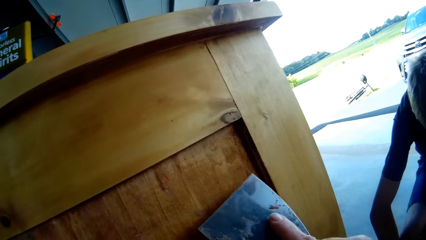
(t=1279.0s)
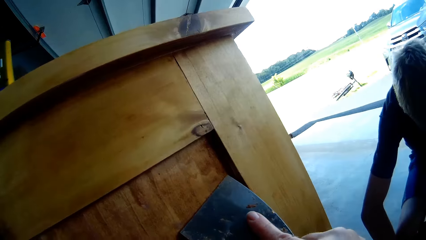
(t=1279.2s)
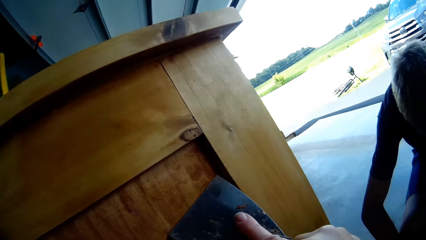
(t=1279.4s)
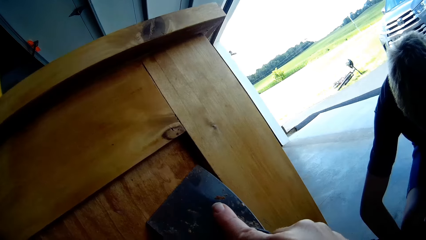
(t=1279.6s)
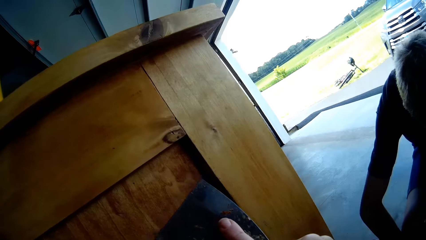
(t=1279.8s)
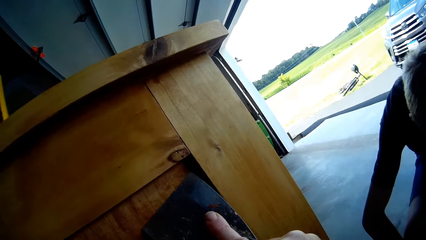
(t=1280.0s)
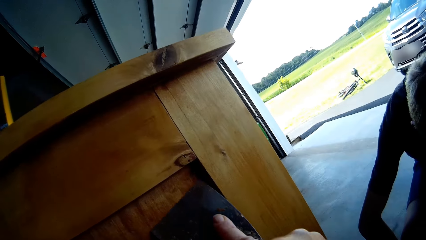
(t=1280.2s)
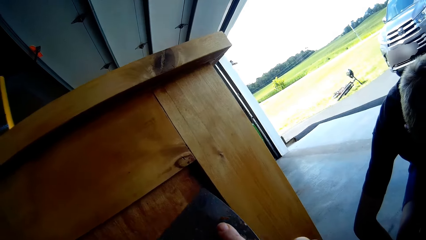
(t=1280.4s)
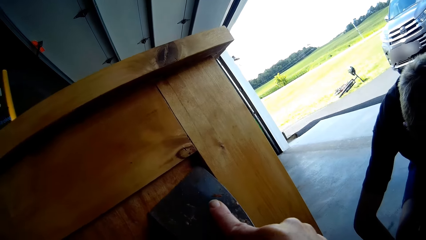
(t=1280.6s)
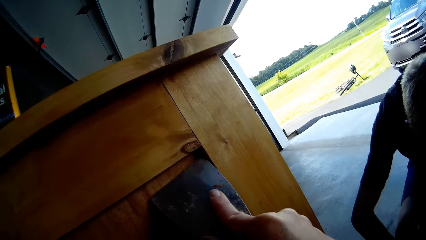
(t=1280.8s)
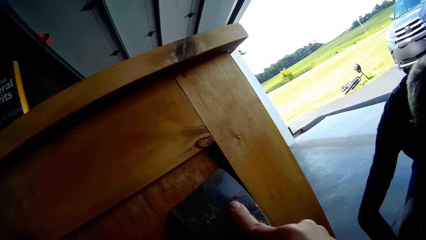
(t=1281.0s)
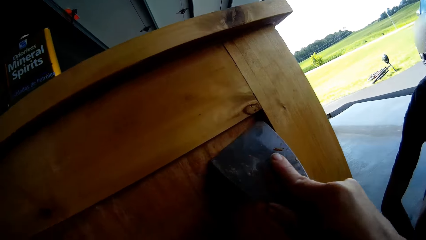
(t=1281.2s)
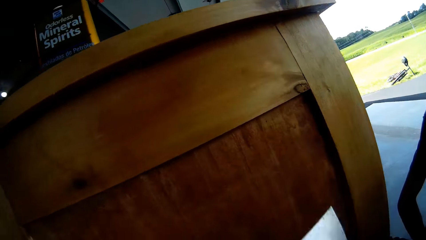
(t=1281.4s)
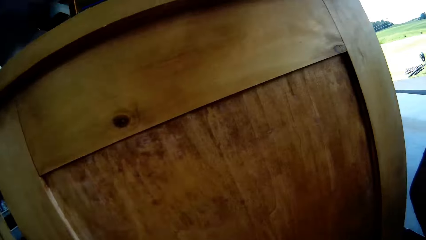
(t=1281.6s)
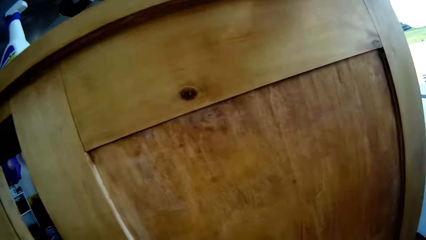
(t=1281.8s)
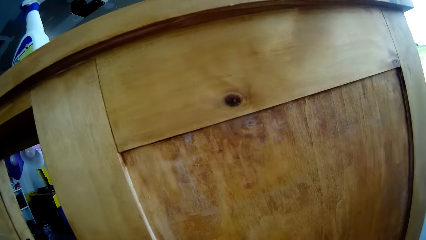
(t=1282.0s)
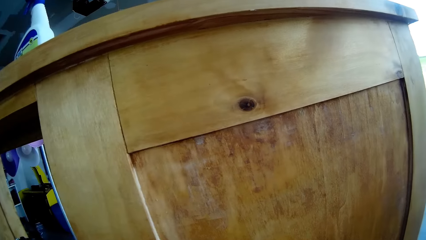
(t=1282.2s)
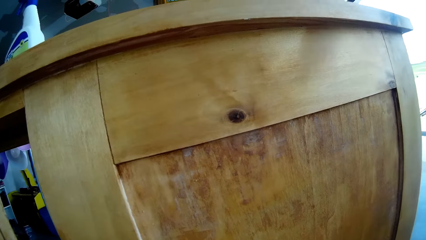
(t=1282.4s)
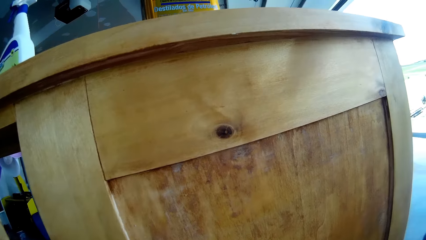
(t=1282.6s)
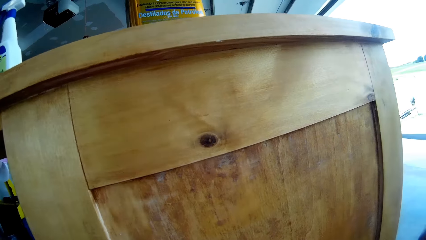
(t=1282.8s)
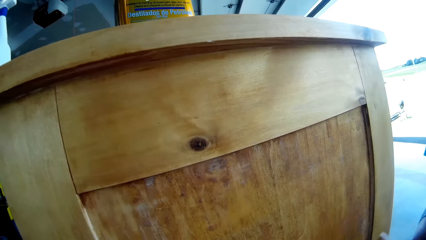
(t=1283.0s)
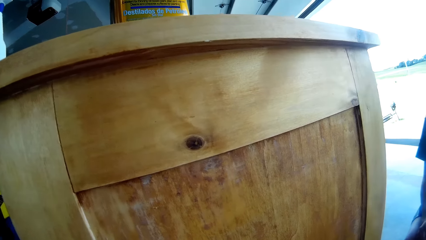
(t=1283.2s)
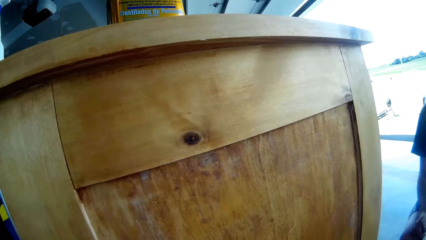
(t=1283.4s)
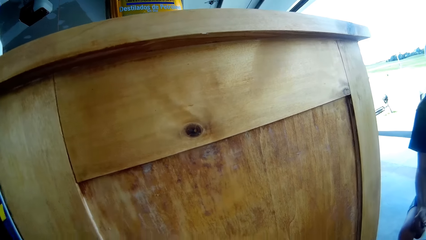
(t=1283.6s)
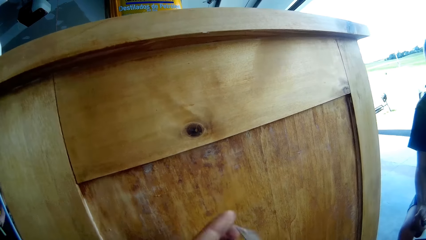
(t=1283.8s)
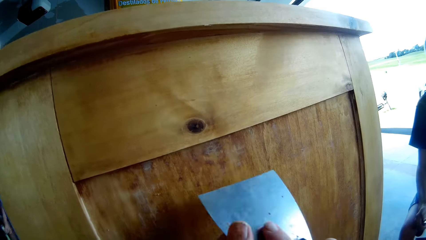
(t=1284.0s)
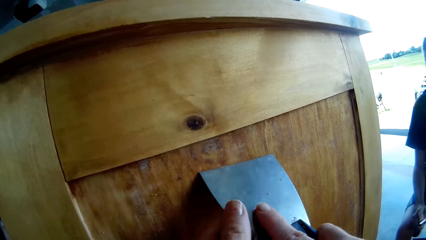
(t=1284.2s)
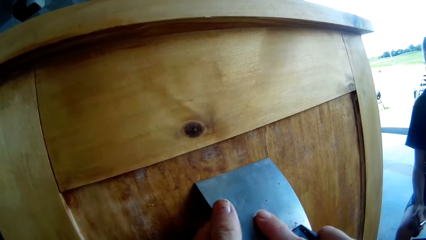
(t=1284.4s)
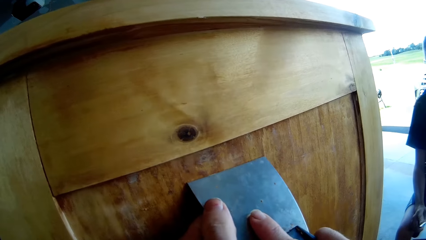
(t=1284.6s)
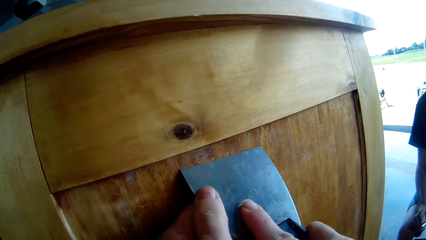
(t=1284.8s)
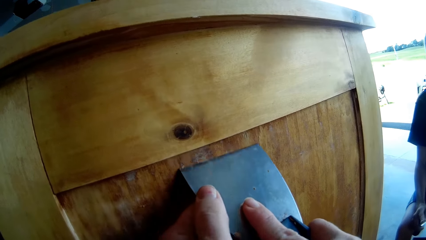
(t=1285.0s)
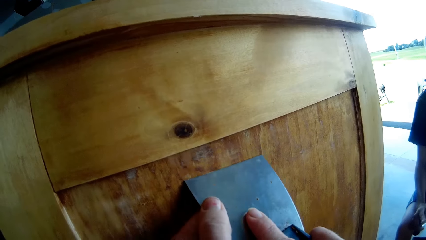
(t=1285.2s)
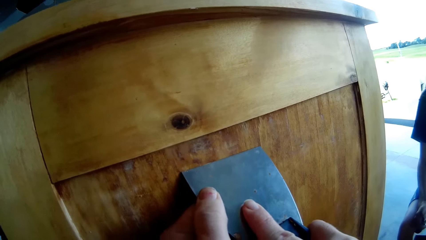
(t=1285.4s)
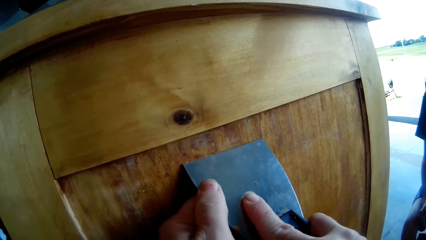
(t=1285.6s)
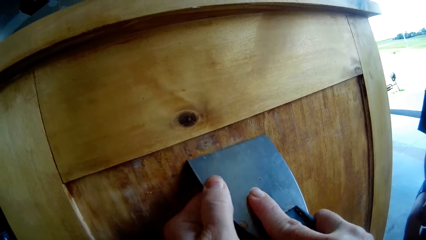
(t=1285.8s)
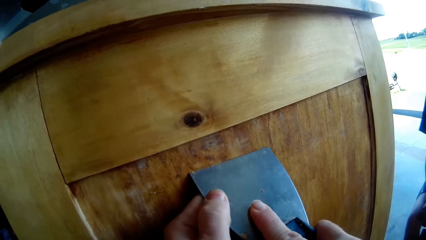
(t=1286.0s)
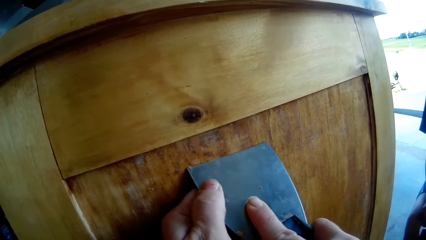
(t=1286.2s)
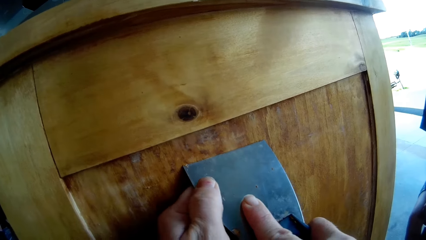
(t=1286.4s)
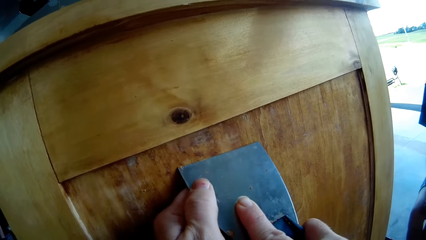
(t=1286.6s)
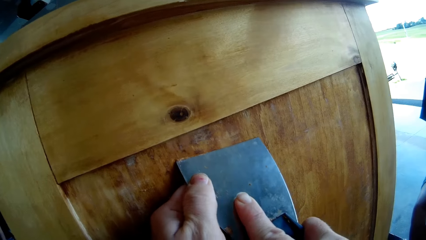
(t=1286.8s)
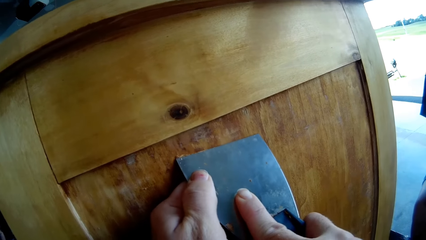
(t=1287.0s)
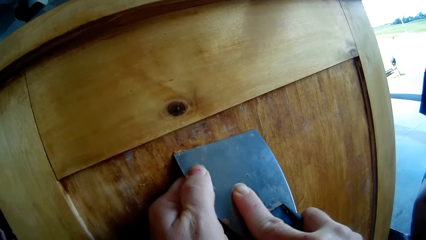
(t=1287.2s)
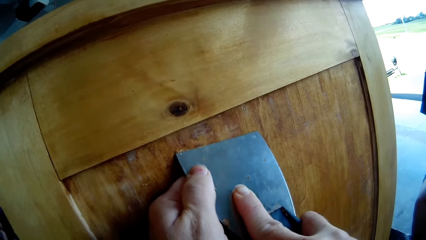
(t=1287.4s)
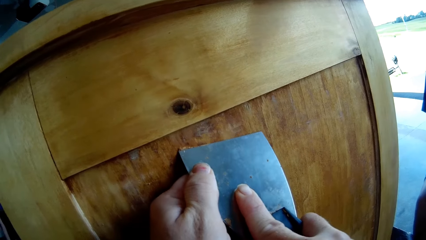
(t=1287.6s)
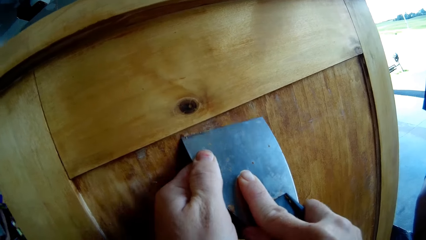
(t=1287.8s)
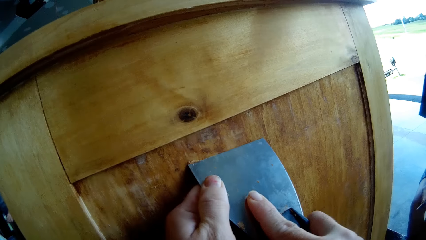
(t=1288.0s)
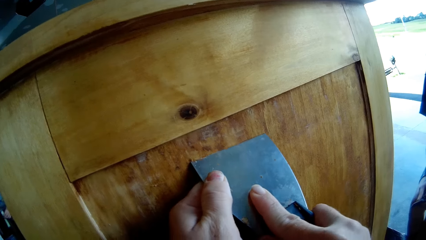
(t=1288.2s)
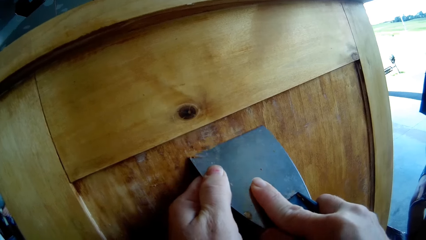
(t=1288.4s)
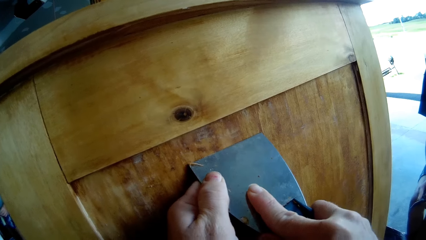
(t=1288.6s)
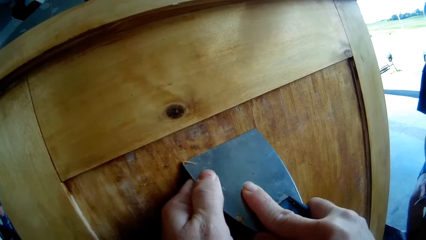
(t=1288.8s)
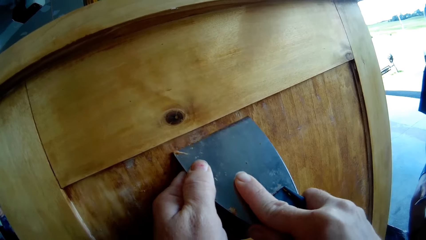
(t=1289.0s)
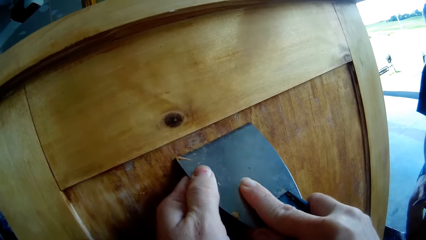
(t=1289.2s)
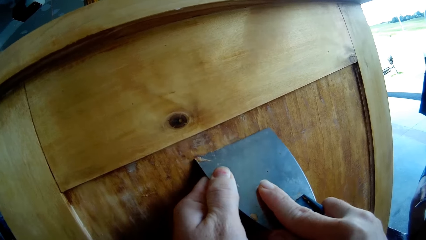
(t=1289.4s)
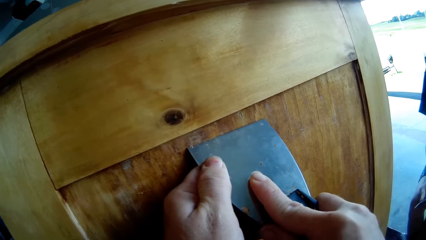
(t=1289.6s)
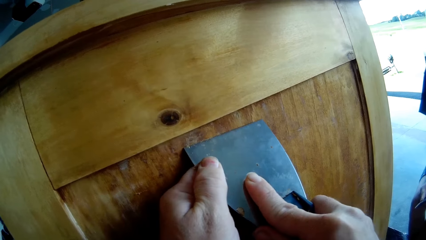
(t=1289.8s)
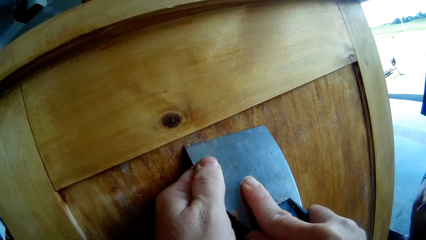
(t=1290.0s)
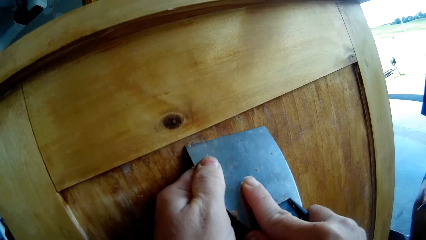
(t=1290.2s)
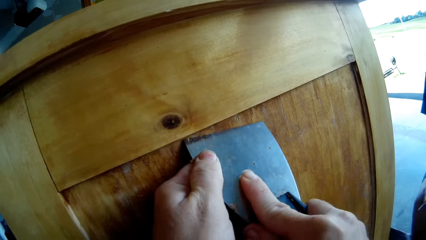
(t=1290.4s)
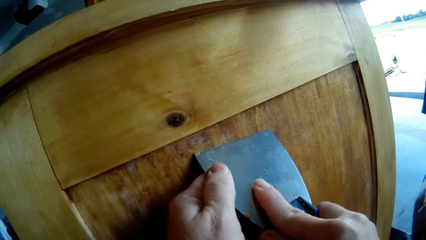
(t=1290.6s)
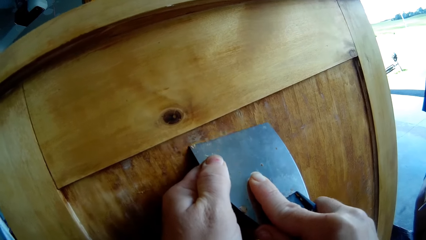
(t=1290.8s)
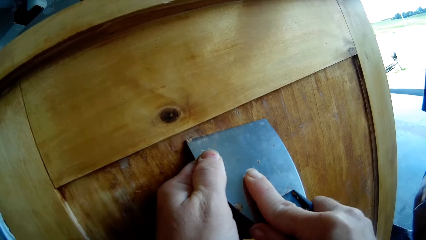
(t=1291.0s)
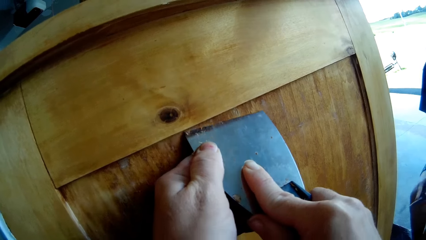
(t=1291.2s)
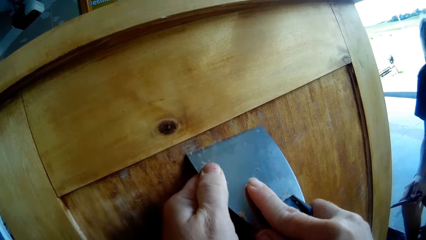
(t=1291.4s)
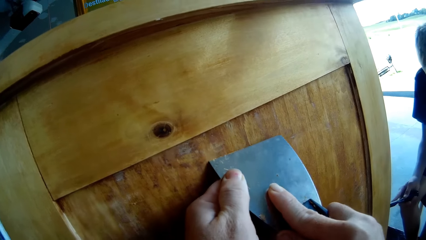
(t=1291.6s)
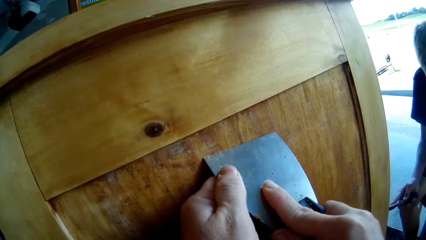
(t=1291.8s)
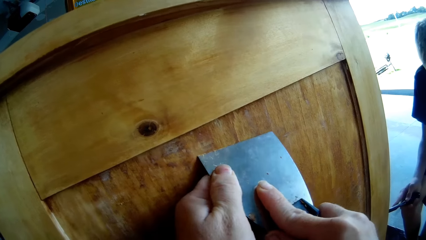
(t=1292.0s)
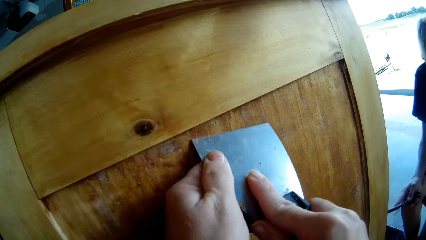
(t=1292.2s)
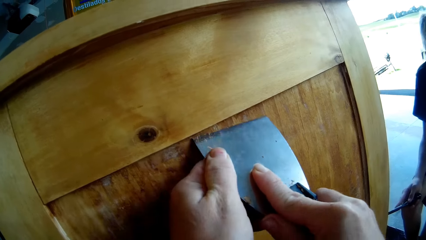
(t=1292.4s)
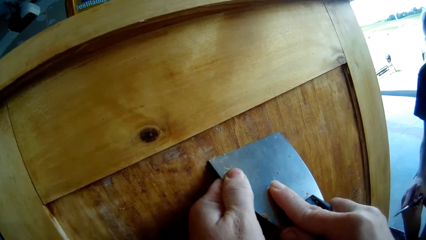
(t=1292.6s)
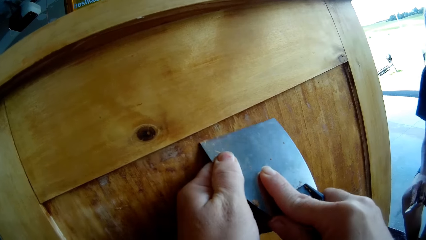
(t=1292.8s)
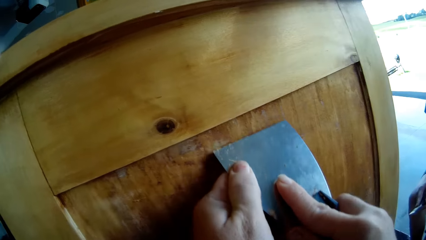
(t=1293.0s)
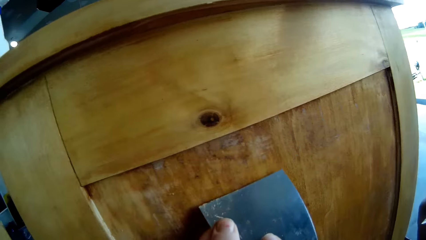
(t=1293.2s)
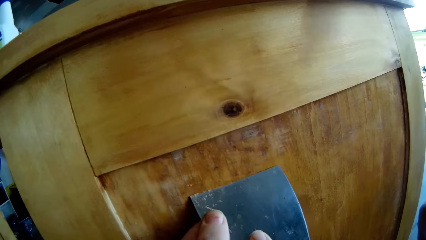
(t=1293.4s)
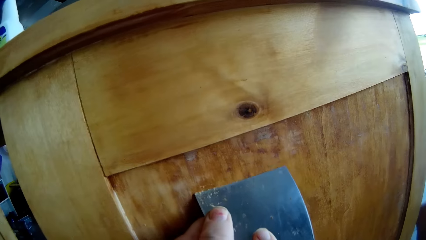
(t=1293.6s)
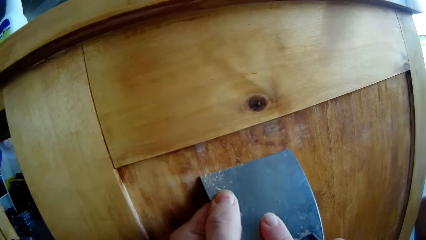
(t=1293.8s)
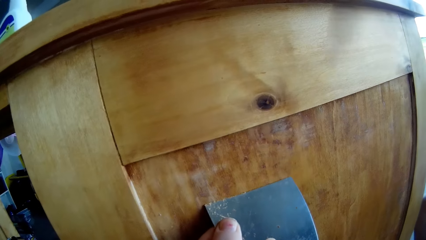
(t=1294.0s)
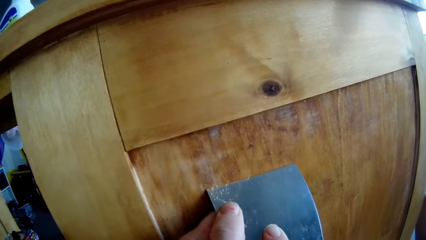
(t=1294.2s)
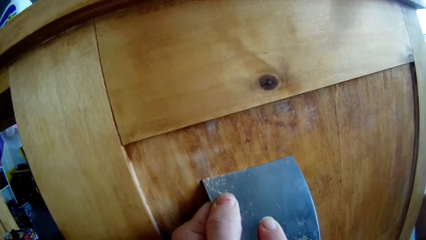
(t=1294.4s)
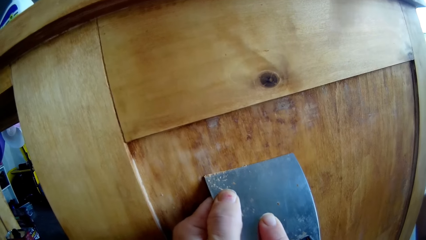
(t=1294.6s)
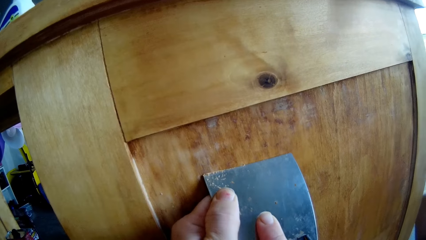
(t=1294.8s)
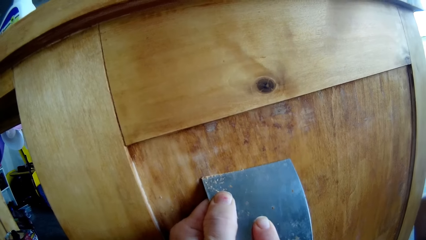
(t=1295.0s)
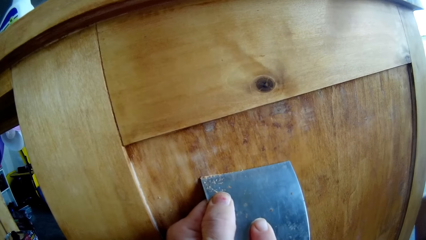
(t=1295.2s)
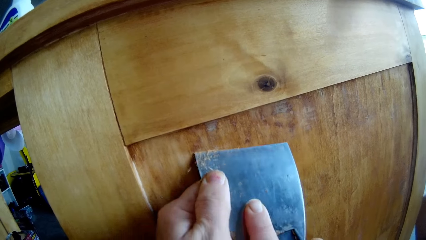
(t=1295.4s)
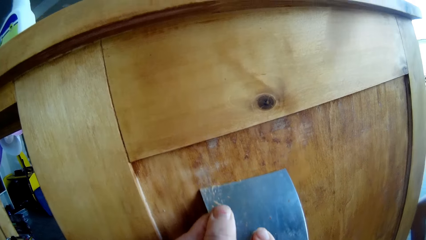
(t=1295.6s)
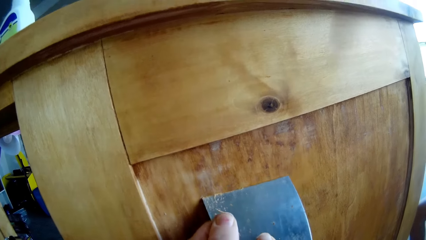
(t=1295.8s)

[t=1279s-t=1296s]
The girl walks forward. The camera wearer removes the scraper from the storage cabinet. They scrape the storage cabinet with the scraper.
